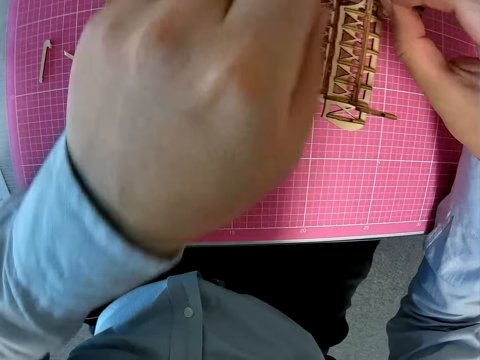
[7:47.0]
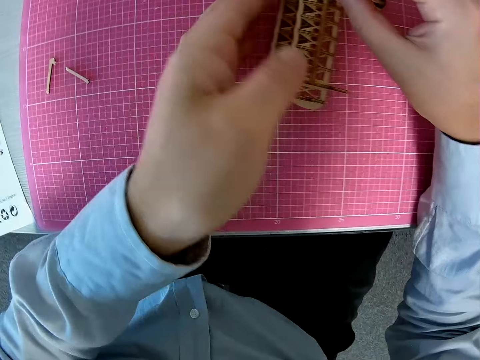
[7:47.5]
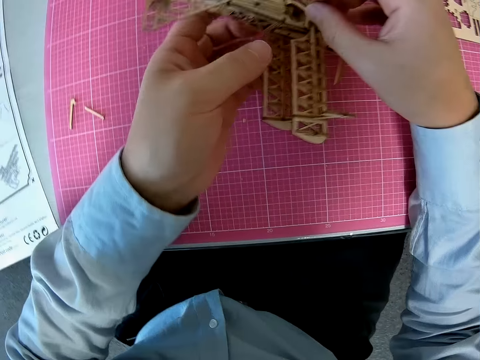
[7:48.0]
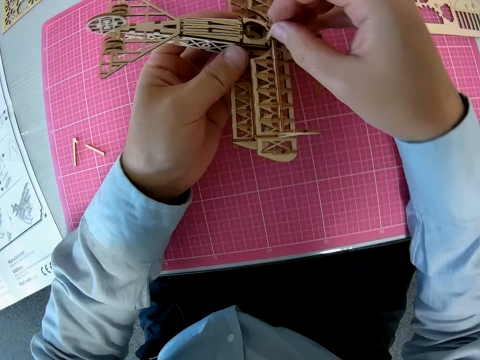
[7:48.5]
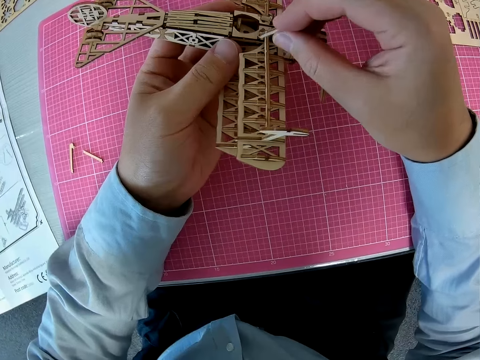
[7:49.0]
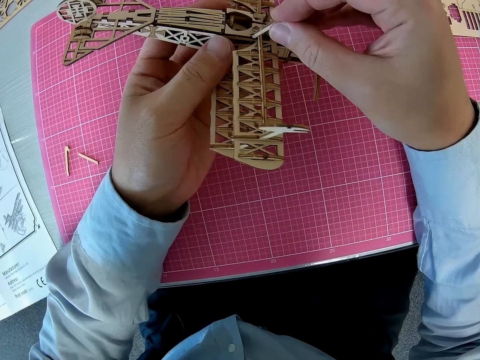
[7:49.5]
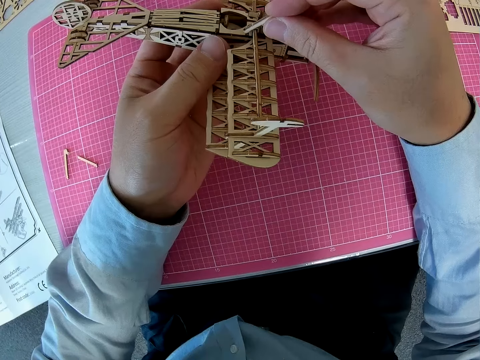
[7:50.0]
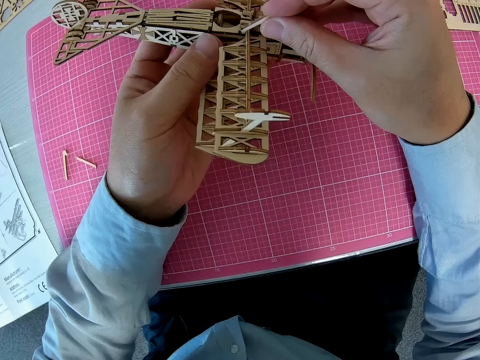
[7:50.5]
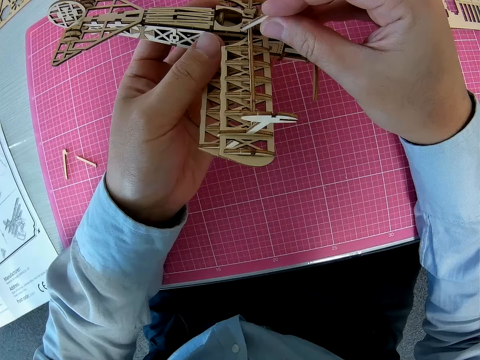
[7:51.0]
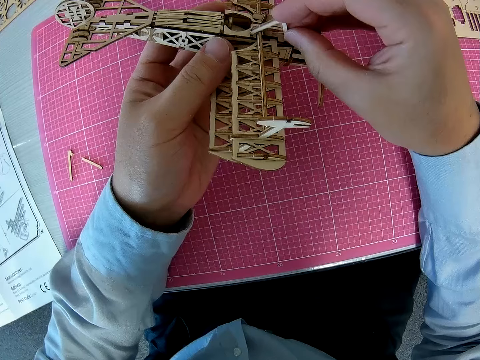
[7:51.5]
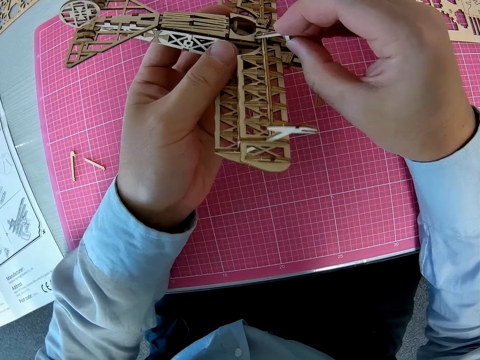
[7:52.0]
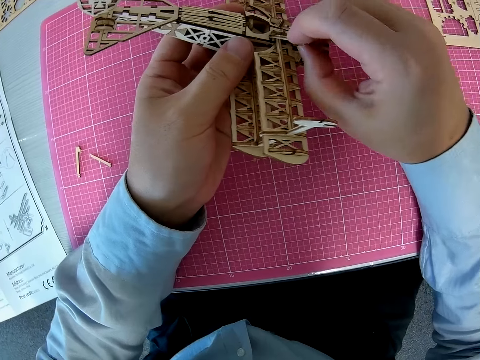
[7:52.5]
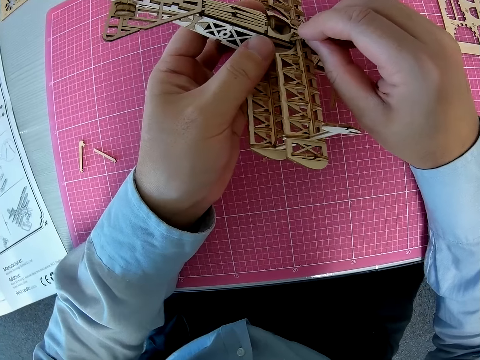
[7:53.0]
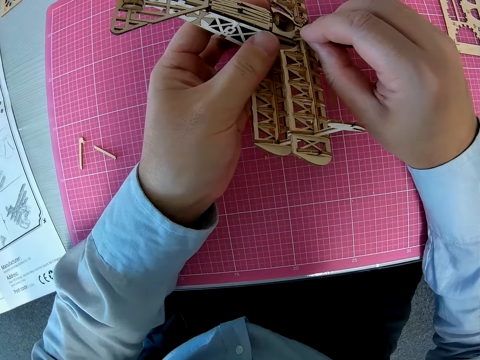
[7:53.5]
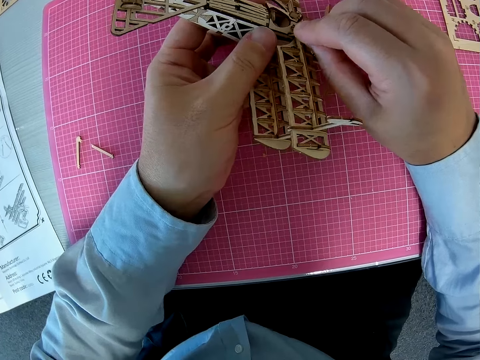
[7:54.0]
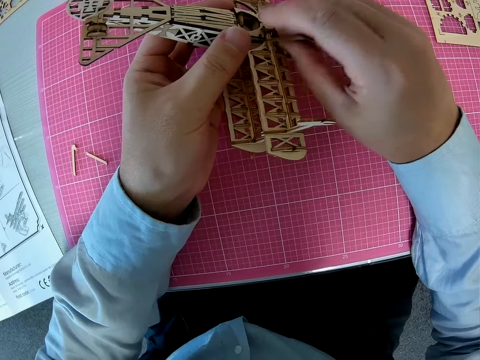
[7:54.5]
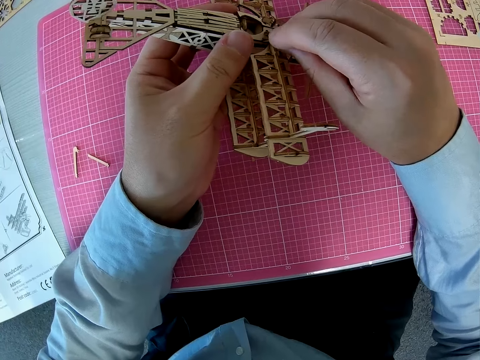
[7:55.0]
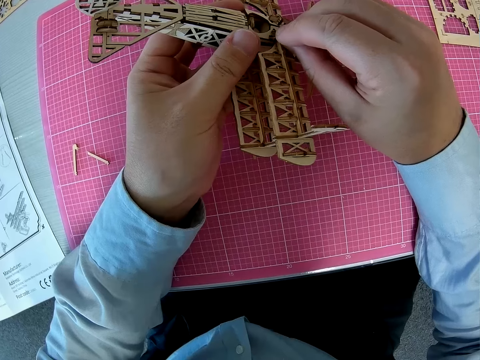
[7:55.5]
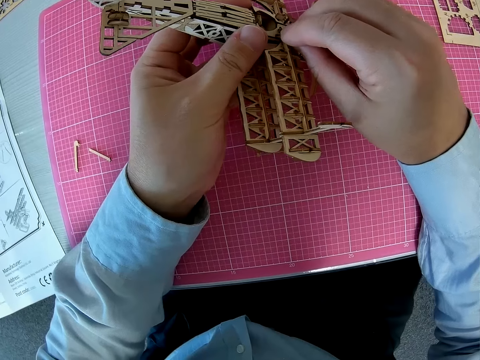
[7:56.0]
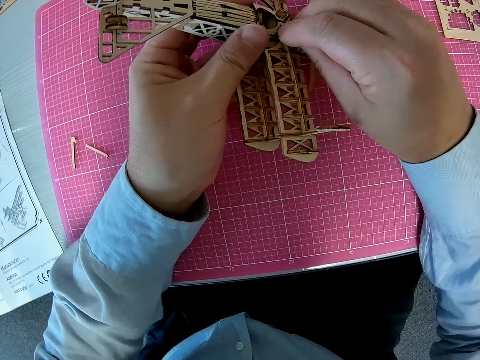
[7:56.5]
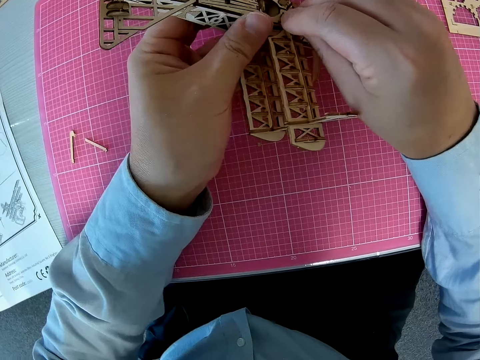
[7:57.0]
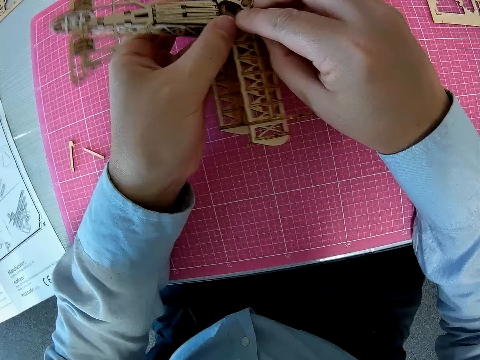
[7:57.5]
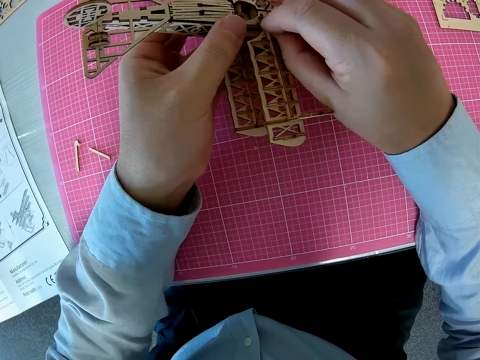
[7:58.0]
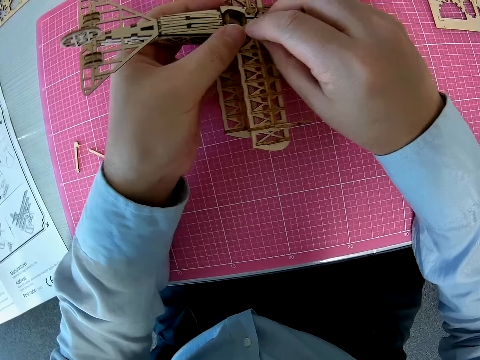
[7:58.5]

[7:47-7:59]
The camera wearer picks the plane model from the table. They fix the plane model.

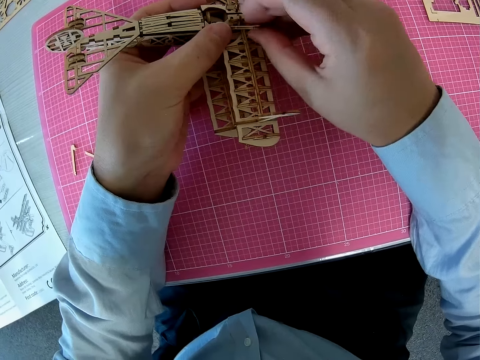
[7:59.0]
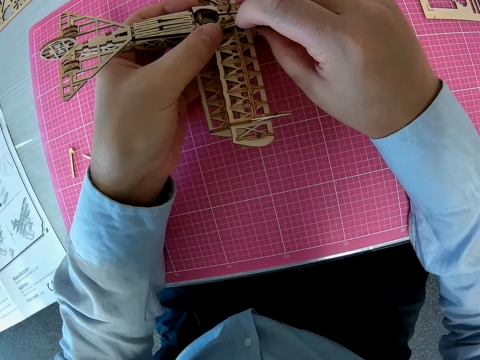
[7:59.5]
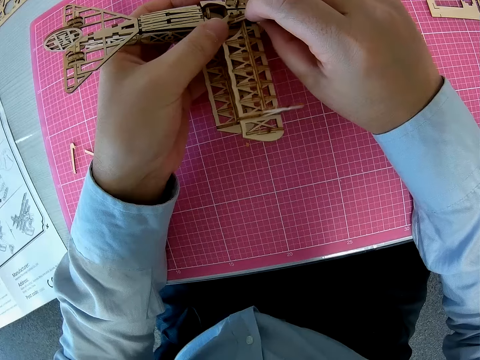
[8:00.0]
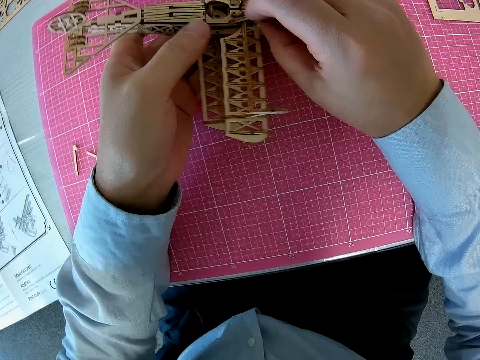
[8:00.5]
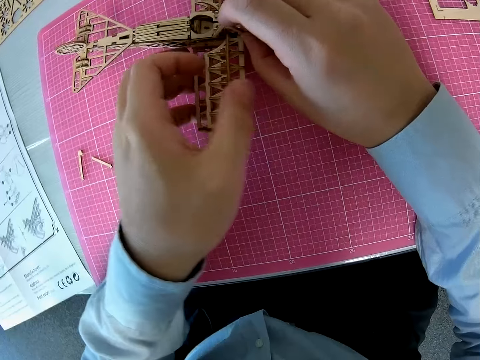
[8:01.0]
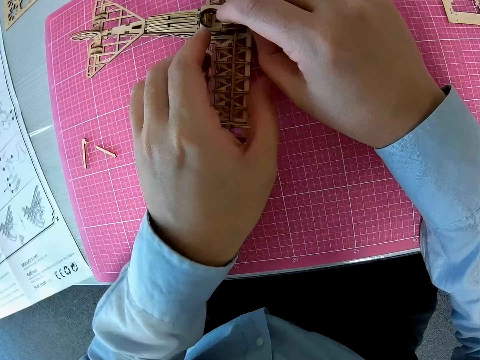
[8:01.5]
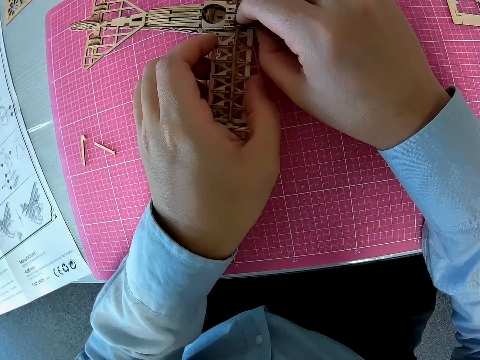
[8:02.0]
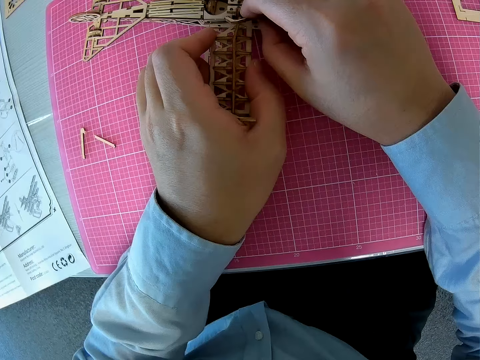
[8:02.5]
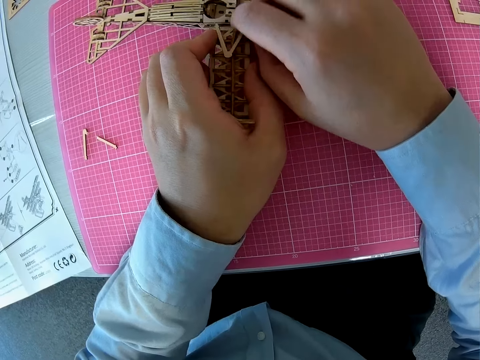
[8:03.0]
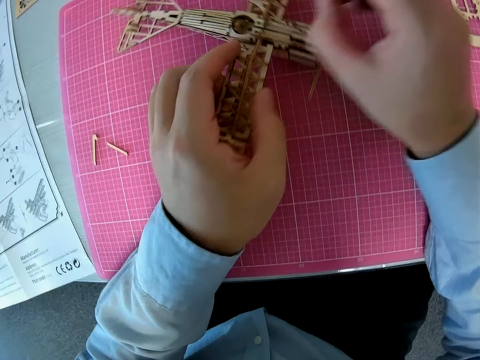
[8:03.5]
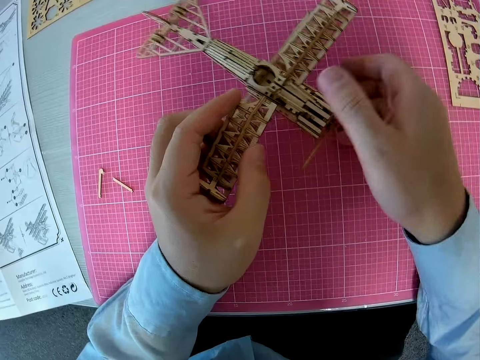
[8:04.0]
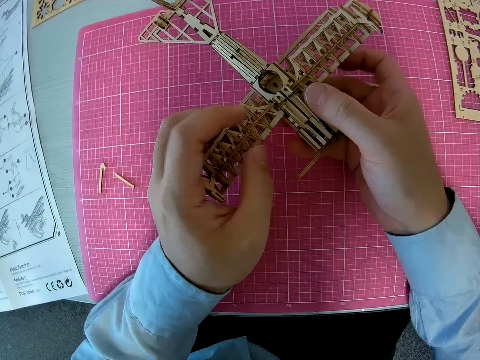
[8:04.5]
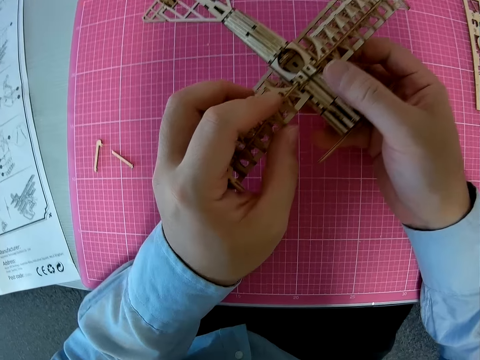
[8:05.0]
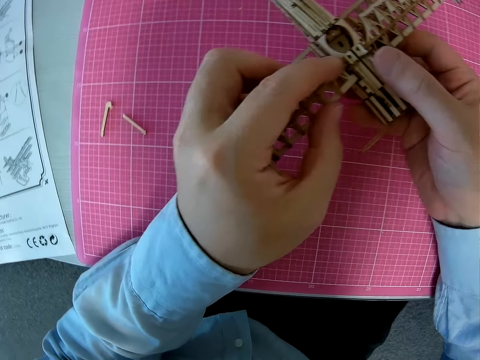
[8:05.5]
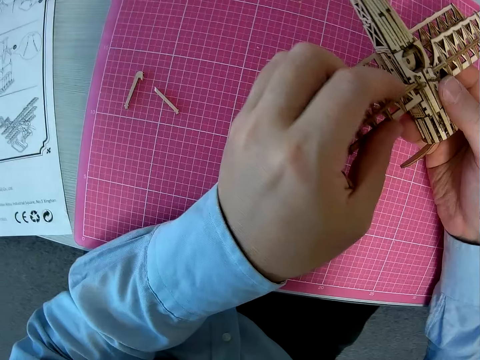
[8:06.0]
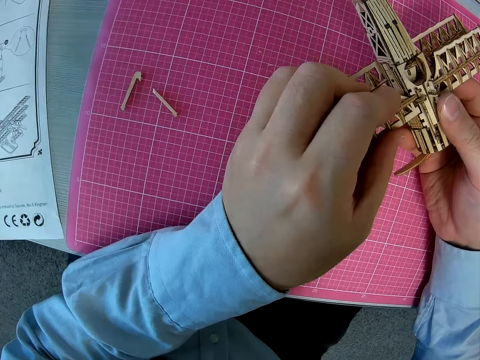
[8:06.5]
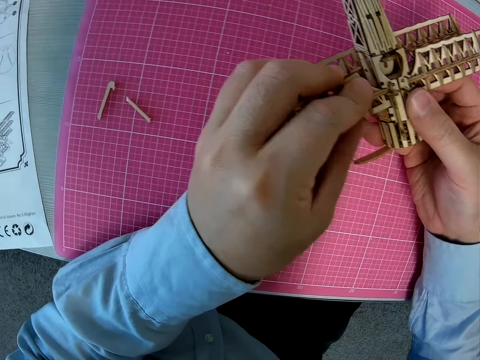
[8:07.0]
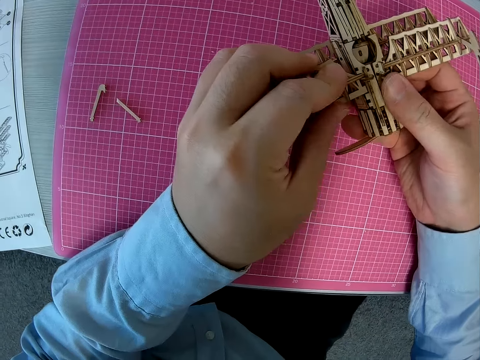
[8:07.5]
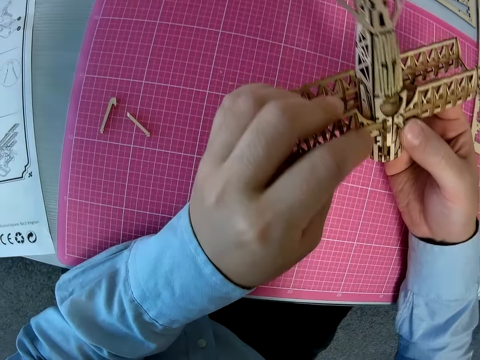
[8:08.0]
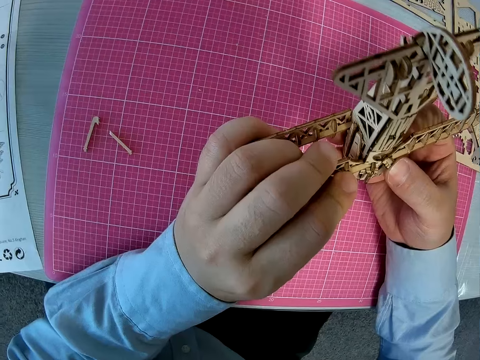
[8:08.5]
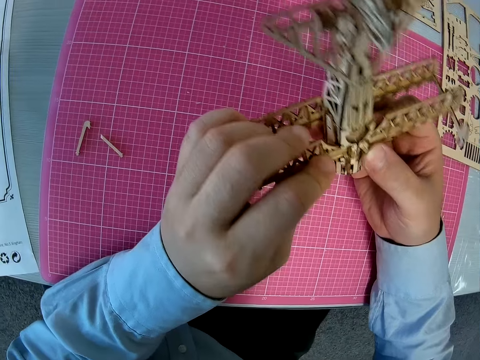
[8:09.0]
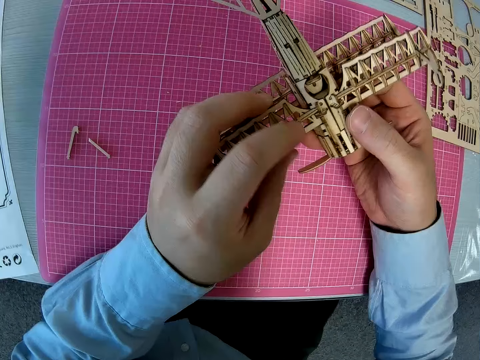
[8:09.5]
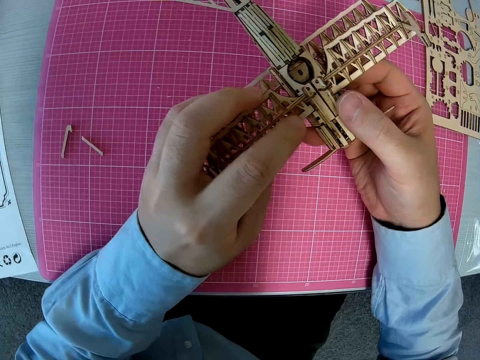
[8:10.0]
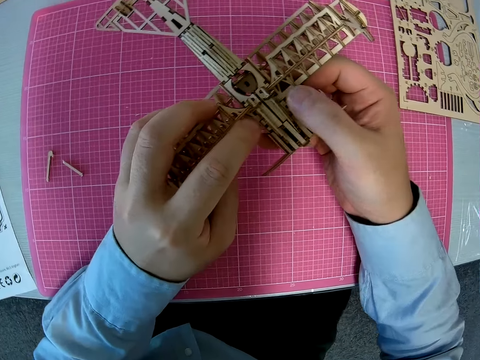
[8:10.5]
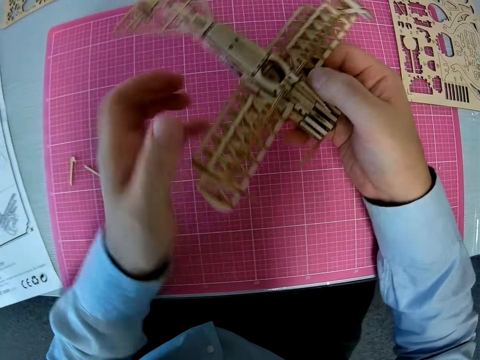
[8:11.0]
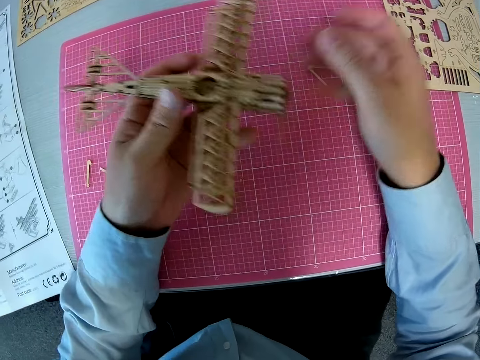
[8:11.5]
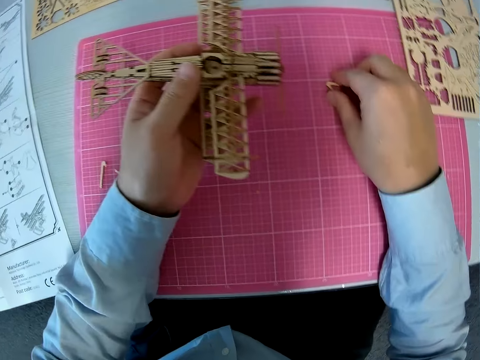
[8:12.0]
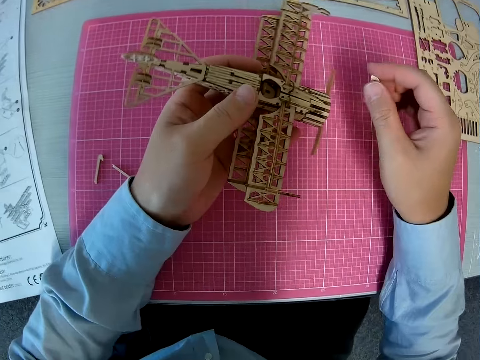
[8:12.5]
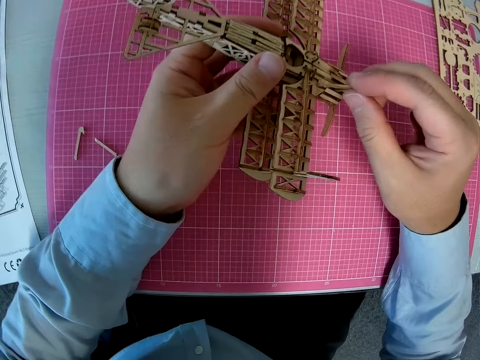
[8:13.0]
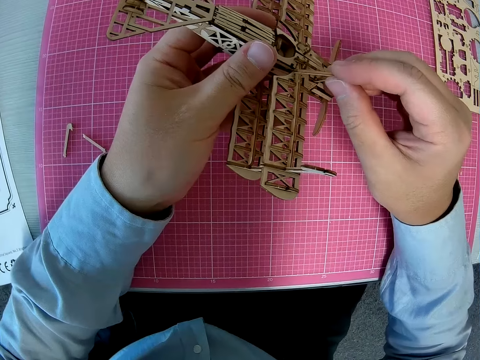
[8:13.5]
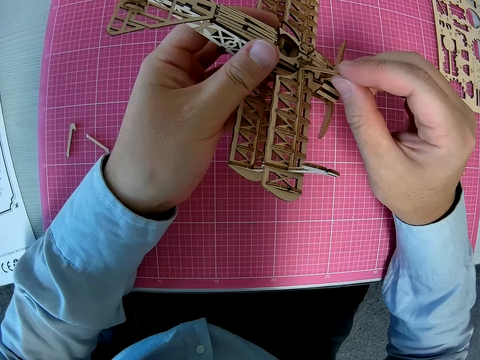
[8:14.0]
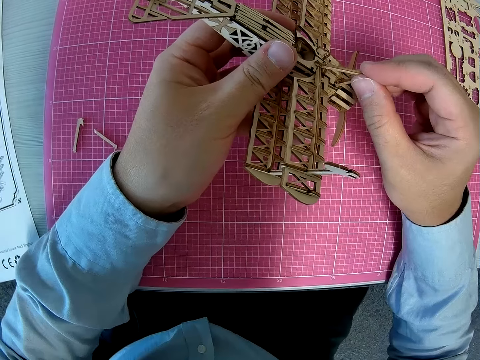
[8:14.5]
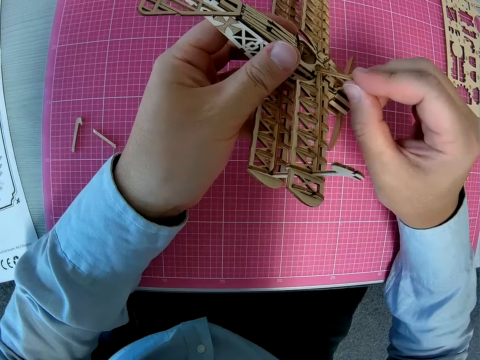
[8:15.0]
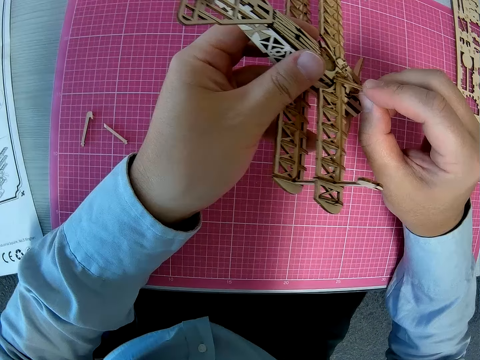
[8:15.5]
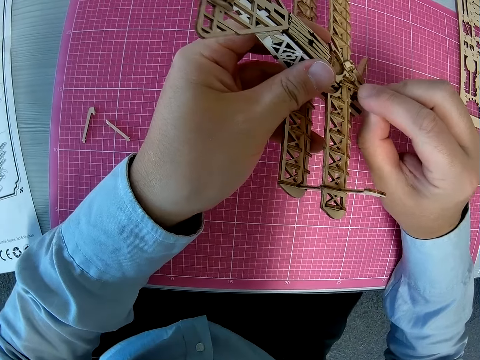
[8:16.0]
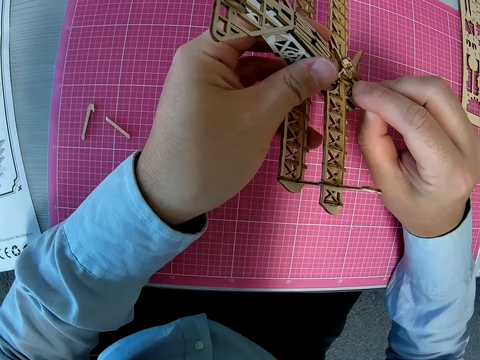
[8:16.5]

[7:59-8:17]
The camera wearer places the plane model to the table. They place down pieces of paperboard on the table. They fix the toy plane. They hold the plane model. They turn the plane model. They pick the piece of the paperboard from the table. They fix the piece into the plane.
